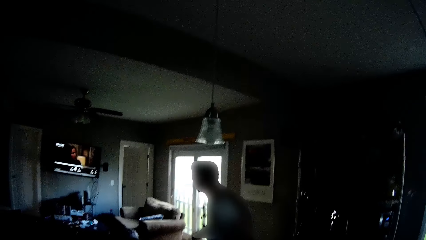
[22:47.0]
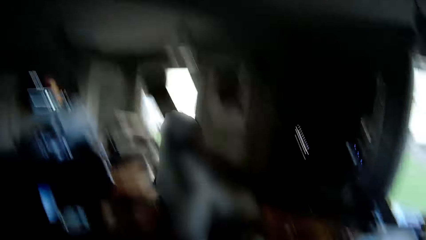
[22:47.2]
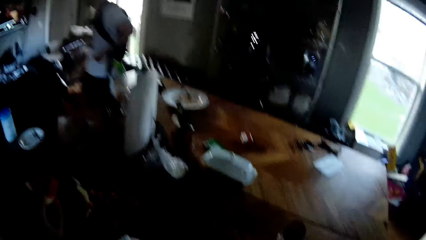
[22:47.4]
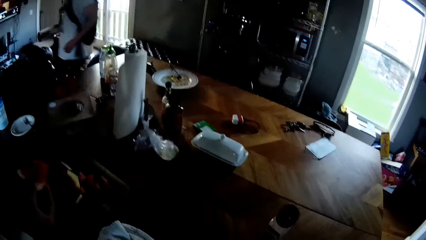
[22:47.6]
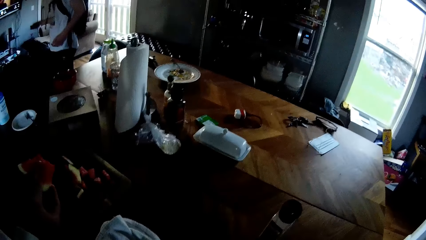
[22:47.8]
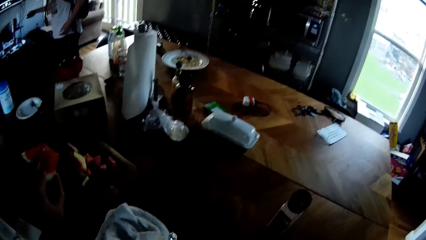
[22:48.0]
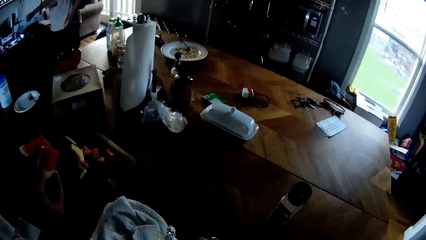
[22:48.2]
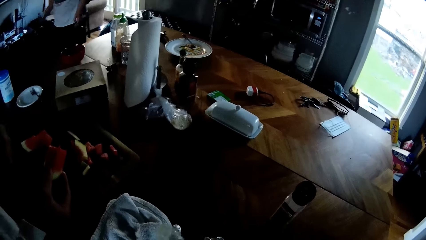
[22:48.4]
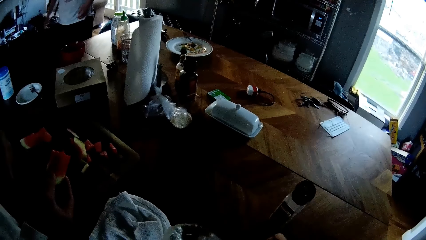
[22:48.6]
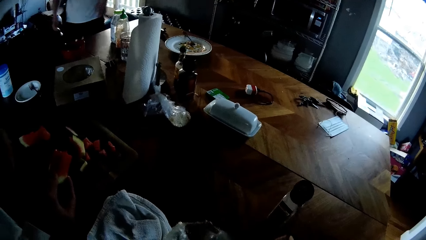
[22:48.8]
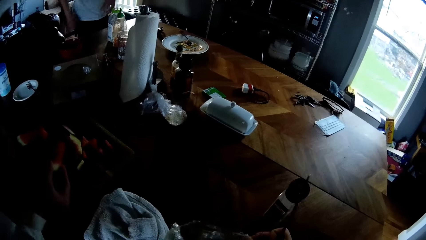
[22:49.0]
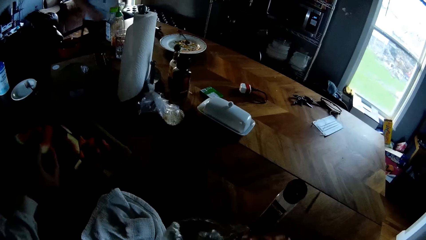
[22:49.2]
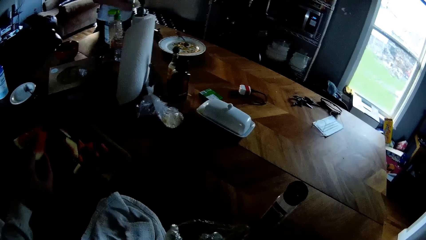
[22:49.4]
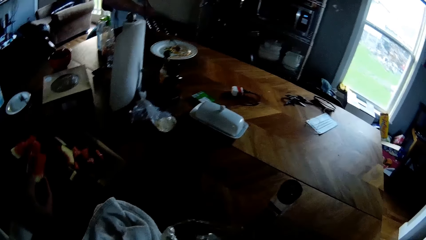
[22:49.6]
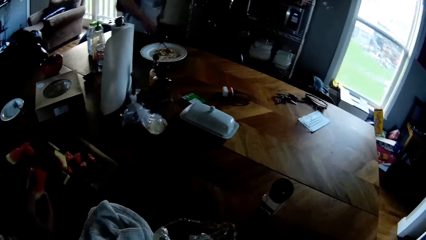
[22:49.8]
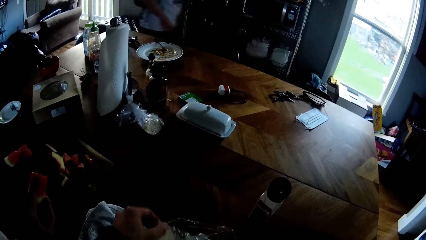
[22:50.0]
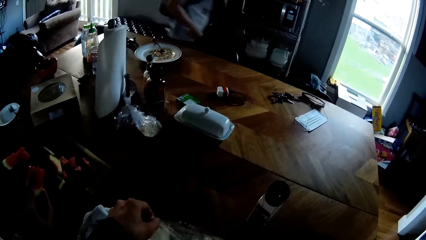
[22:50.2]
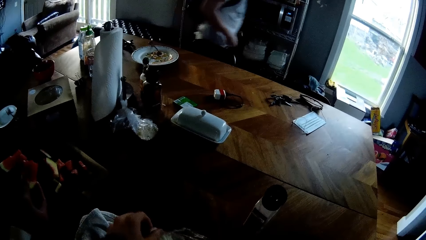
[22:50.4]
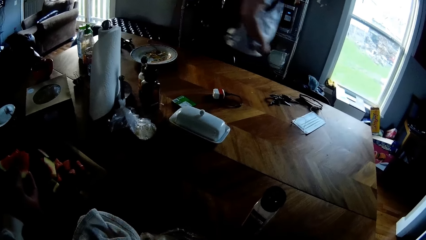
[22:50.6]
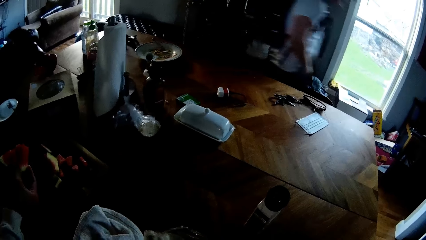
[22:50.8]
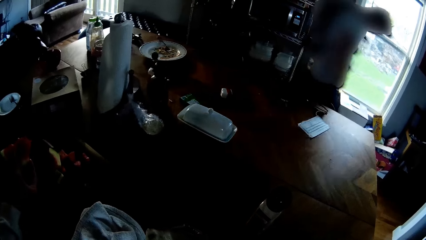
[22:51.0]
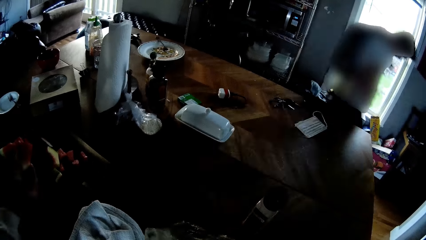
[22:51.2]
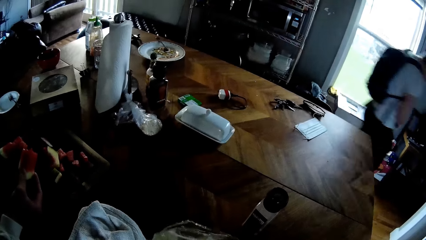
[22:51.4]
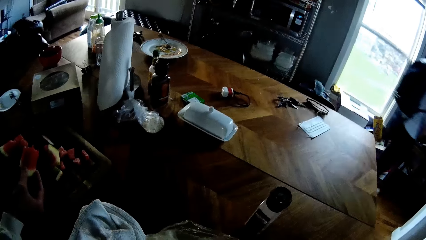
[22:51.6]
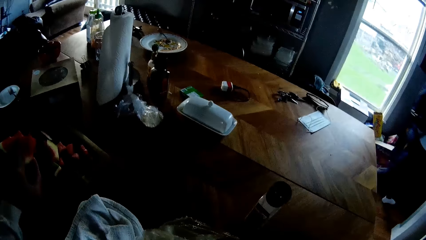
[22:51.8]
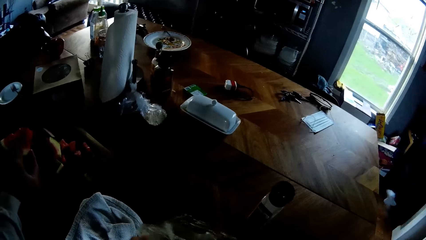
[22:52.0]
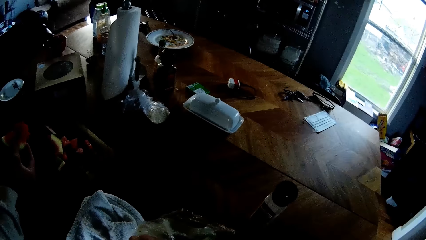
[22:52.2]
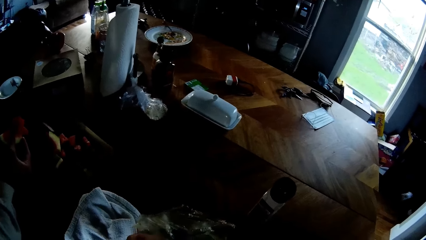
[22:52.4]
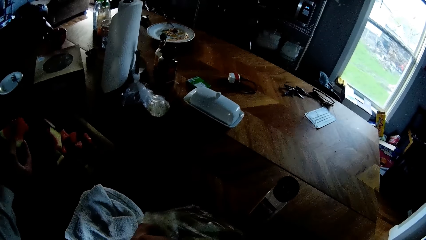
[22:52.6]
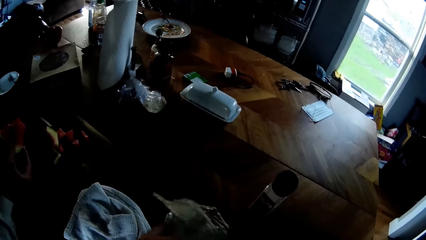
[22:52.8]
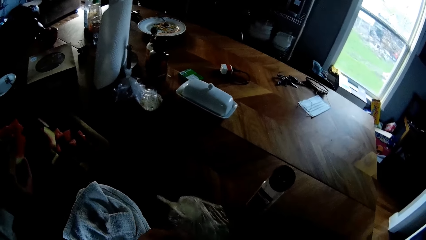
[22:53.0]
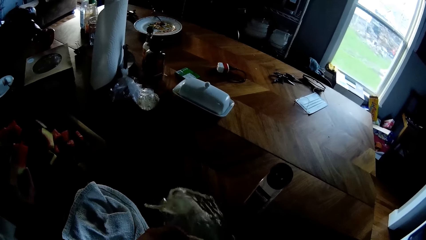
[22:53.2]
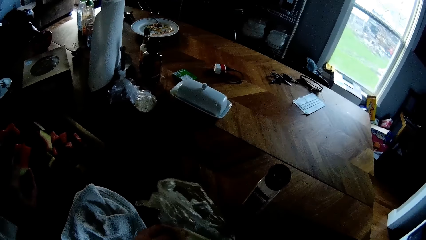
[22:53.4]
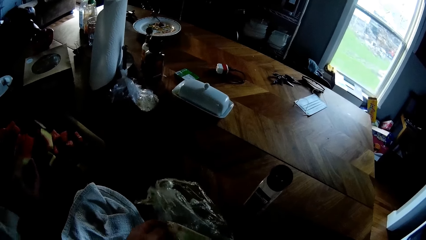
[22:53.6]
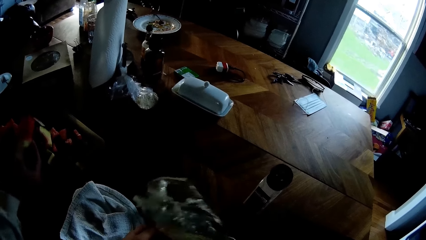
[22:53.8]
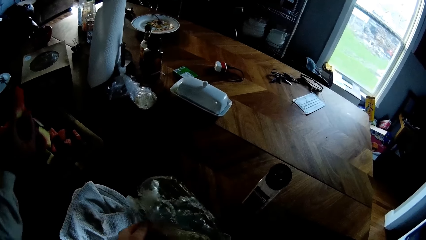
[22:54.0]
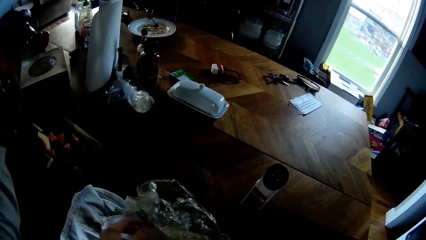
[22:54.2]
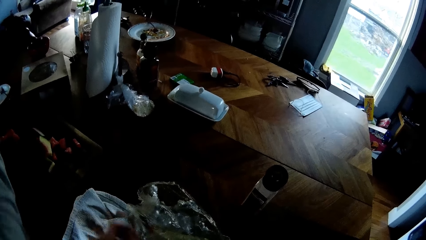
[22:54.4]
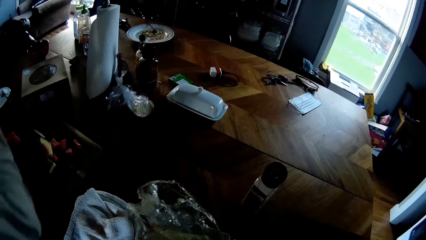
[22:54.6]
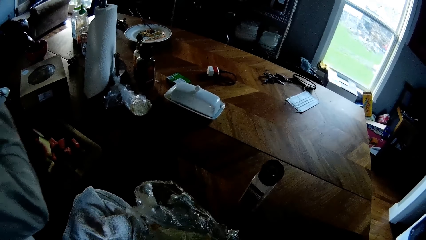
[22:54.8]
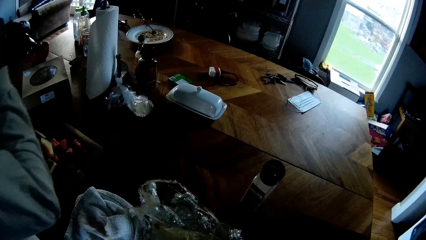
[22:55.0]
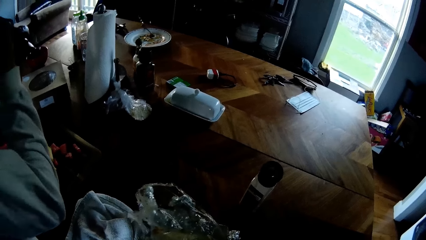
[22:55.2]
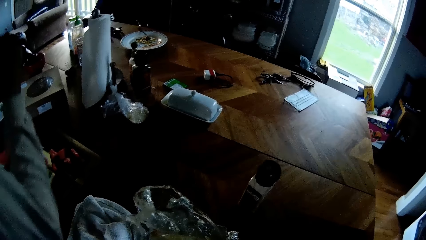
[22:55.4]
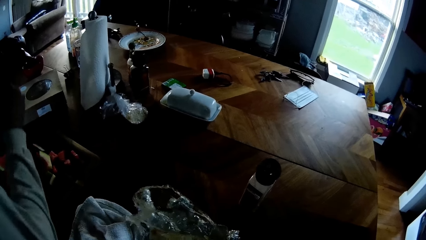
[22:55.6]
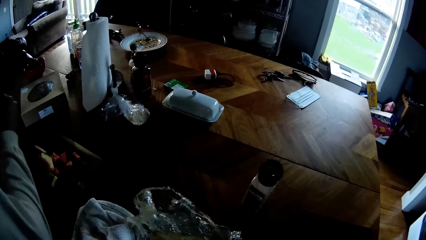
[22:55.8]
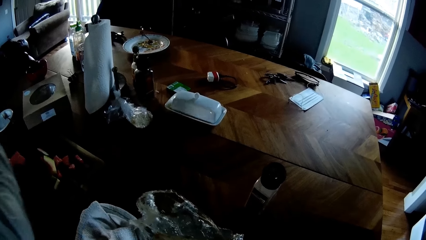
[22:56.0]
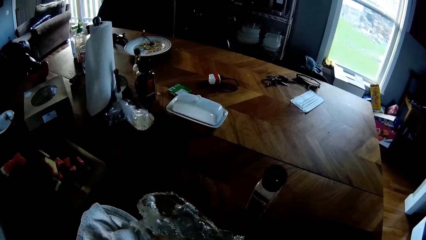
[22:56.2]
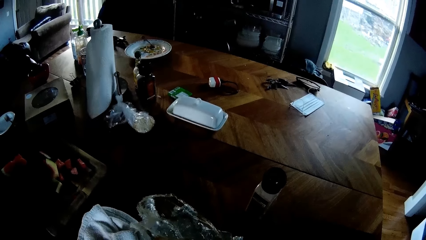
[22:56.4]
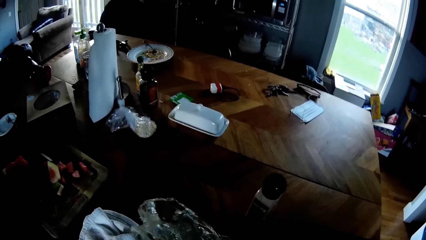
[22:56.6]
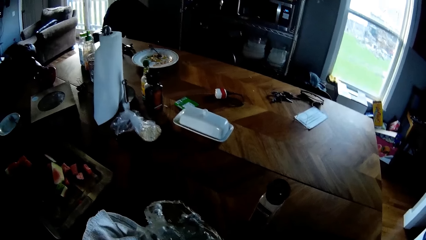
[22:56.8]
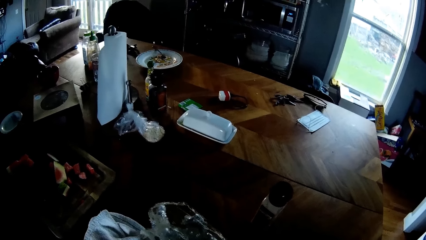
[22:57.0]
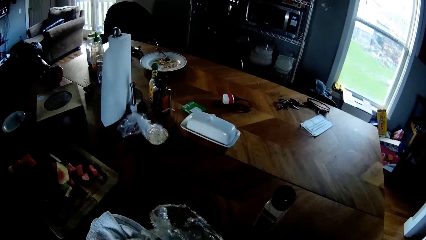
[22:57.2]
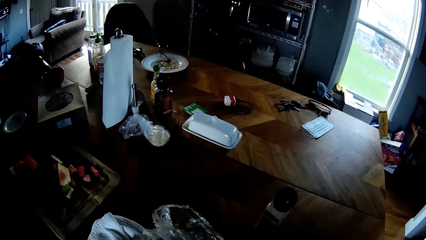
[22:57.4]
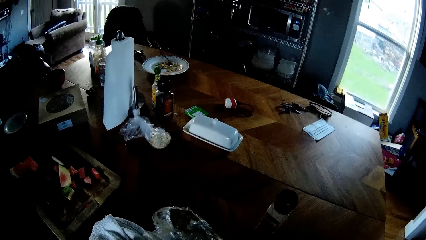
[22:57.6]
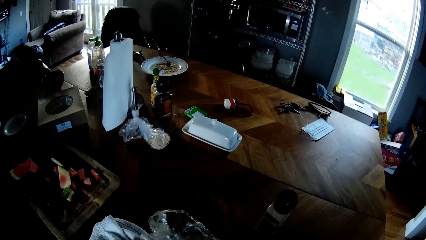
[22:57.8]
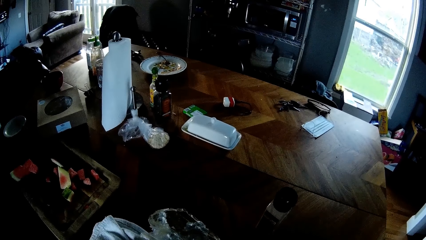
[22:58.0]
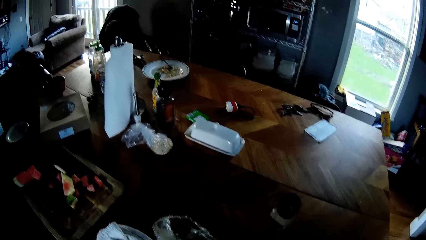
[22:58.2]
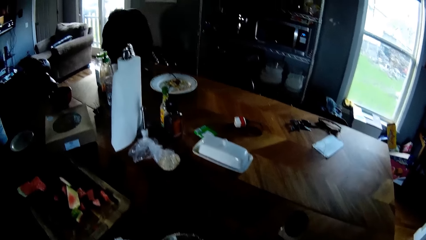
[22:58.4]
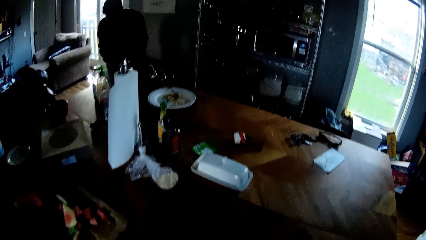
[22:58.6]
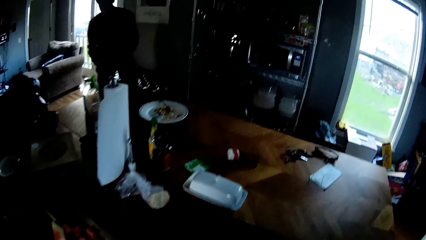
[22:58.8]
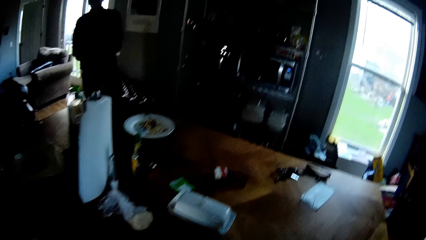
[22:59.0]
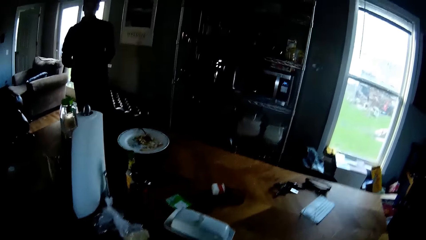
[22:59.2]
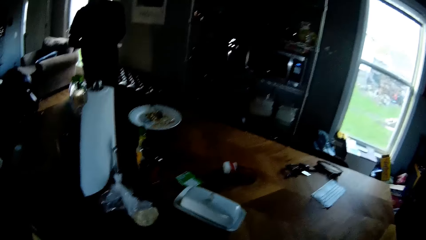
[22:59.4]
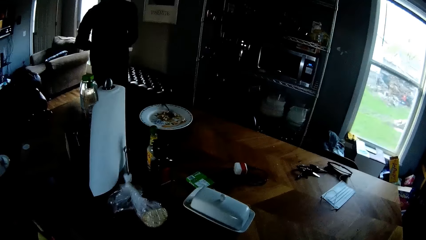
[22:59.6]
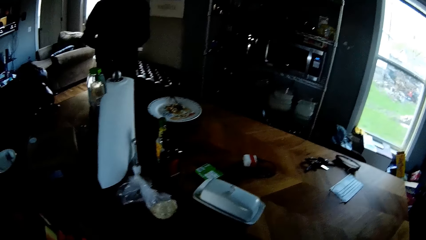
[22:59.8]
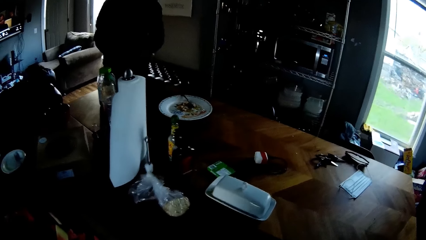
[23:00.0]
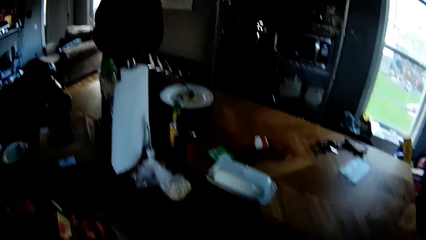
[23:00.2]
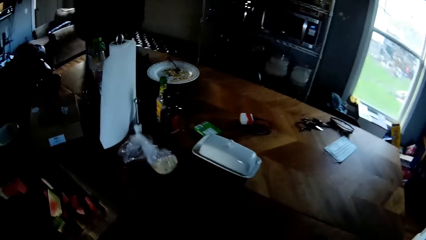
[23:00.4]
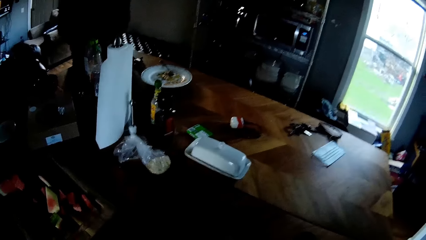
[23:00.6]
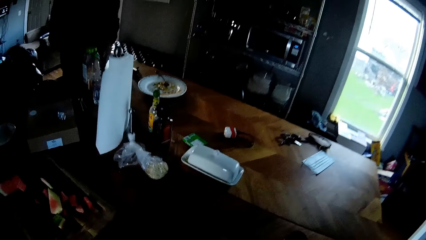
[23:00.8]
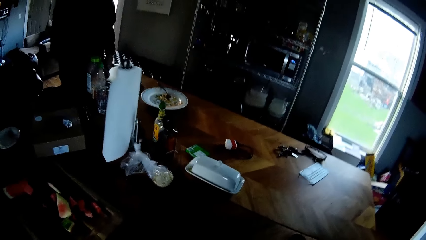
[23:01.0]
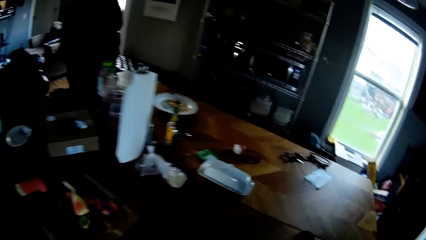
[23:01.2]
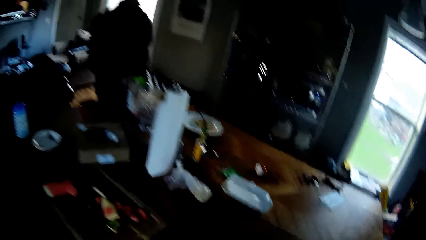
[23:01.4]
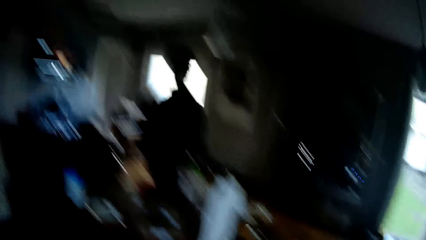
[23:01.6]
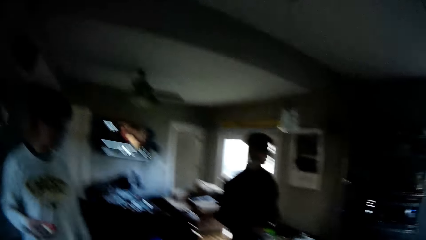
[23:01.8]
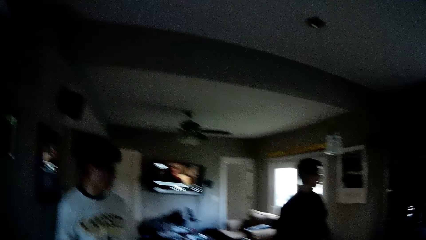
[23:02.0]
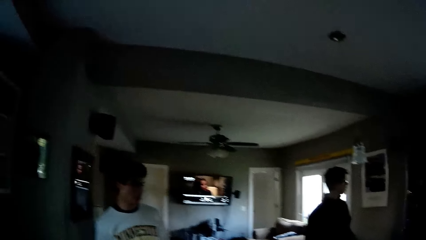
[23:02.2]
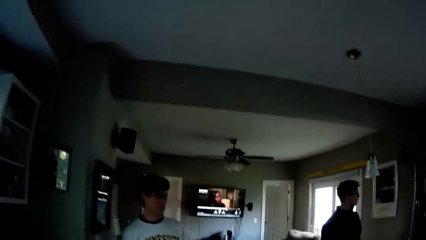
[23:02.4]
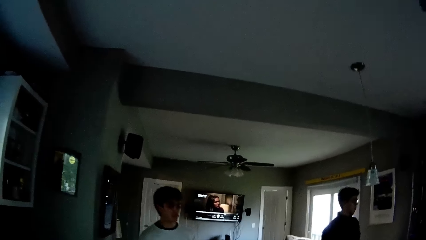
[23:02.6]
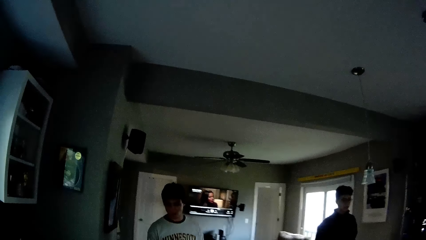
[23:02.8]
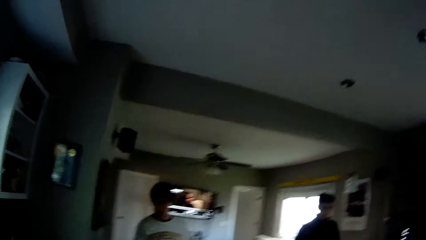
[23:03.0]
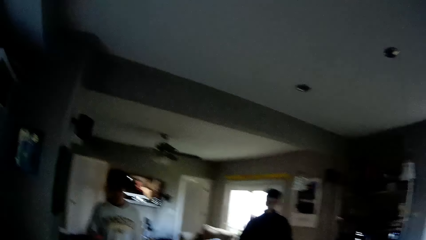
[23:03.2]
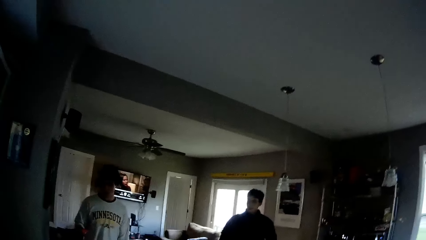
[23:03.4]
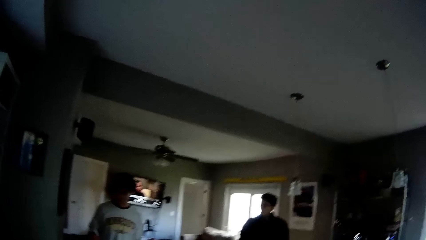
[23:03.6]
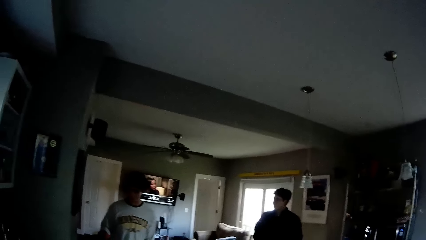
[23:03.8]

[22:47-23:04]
A man interacts with the camera wearer. Another man drops the TV remote in his right hand on a shelf on the floor. The camera wearer unfolds a cake in a foil paper on the table with both hands. The other man leaves the living room. The camera wearer drags a polythene on the table. The first man puts the watermelon in his right hand into his mouth. The camera wearer talks to the first man. A third man interacts with the camera wearer. The first man interacts with the third man.
